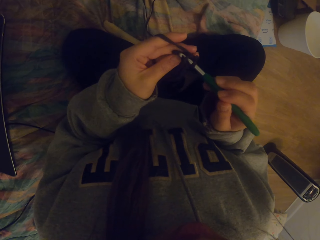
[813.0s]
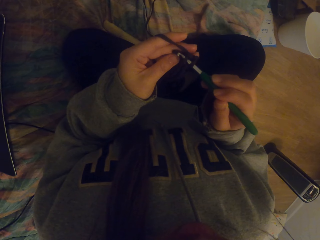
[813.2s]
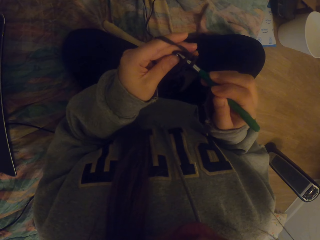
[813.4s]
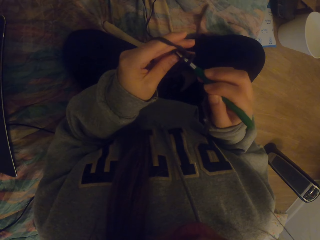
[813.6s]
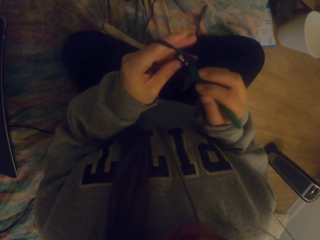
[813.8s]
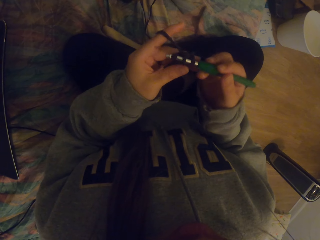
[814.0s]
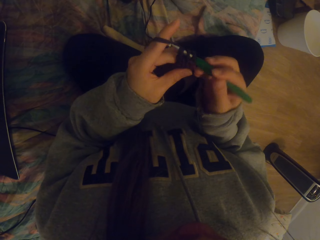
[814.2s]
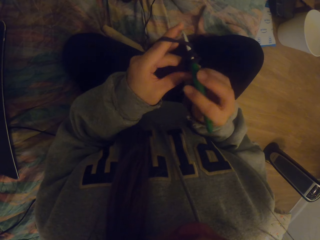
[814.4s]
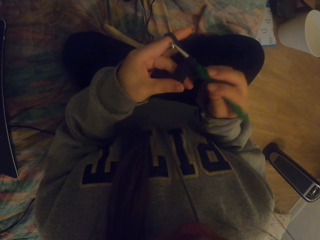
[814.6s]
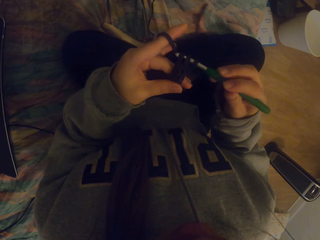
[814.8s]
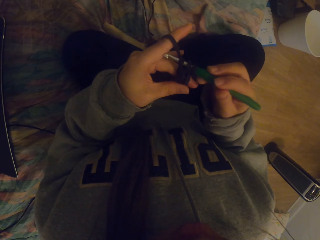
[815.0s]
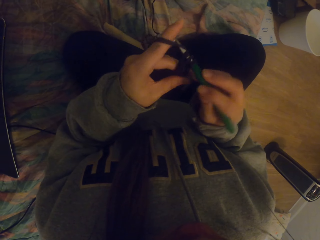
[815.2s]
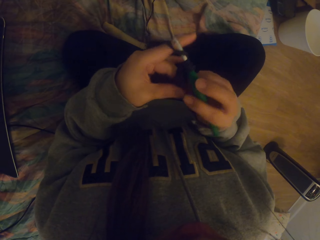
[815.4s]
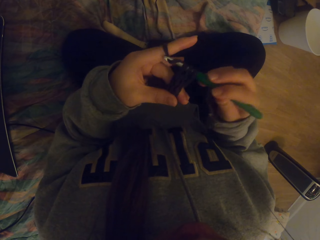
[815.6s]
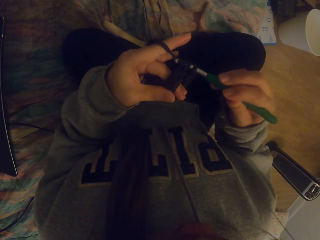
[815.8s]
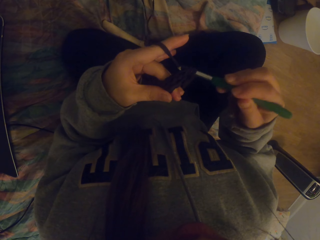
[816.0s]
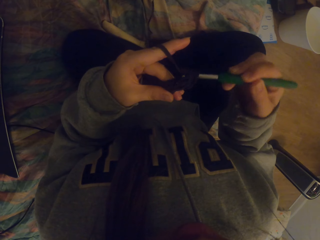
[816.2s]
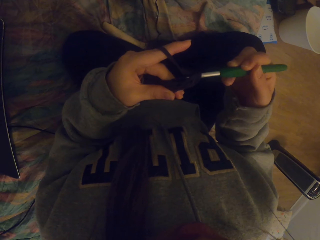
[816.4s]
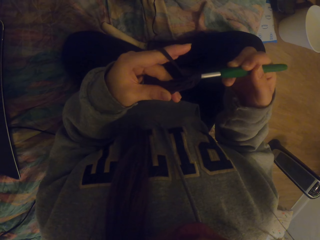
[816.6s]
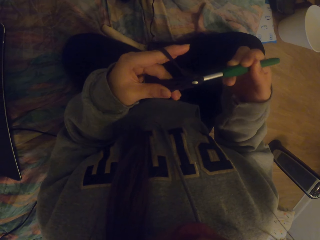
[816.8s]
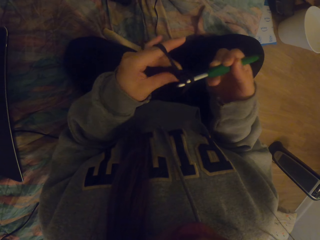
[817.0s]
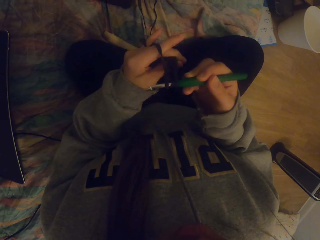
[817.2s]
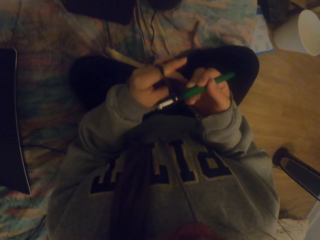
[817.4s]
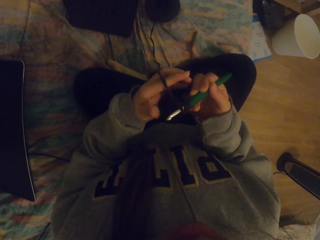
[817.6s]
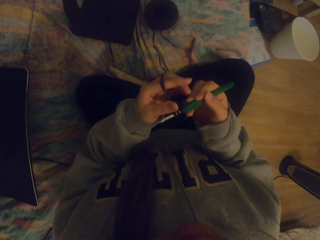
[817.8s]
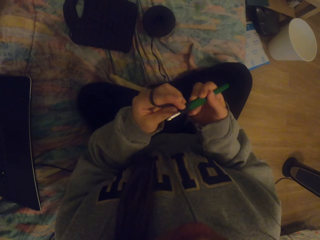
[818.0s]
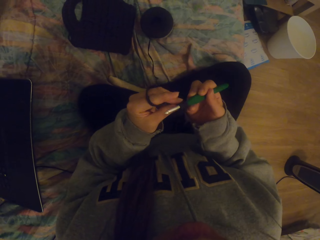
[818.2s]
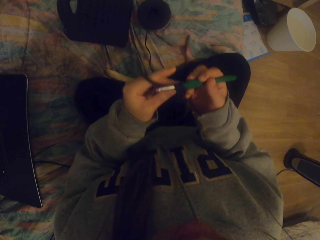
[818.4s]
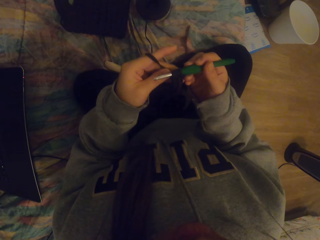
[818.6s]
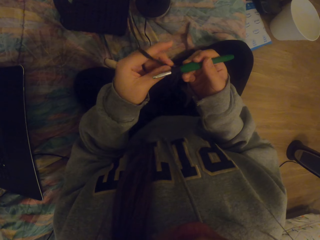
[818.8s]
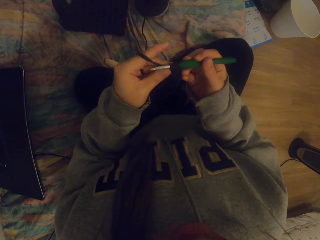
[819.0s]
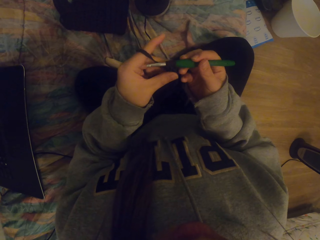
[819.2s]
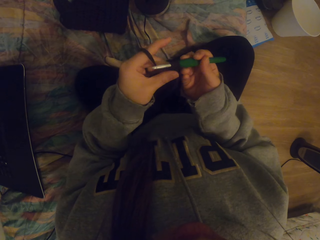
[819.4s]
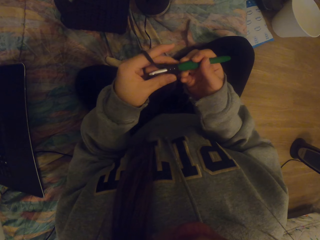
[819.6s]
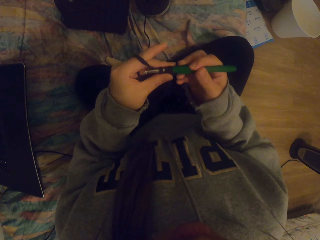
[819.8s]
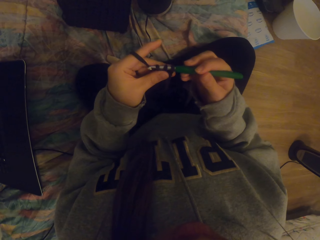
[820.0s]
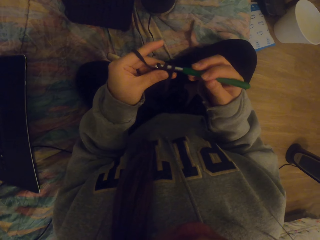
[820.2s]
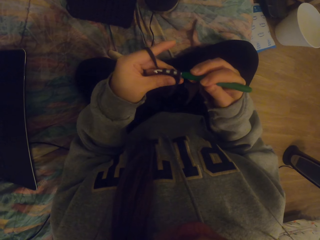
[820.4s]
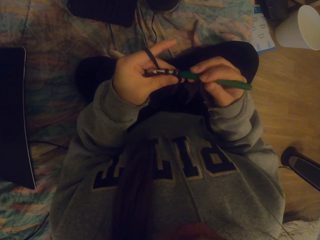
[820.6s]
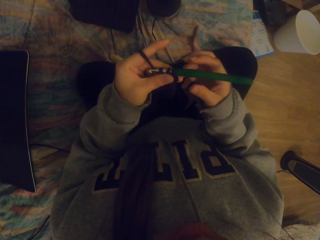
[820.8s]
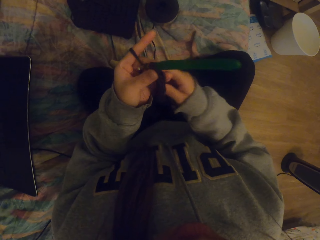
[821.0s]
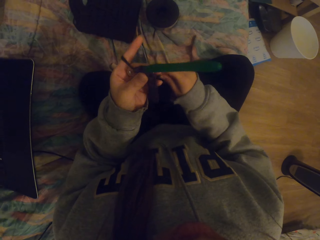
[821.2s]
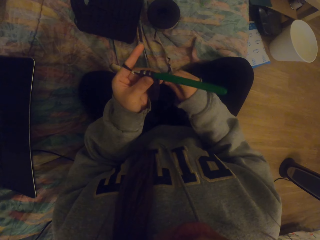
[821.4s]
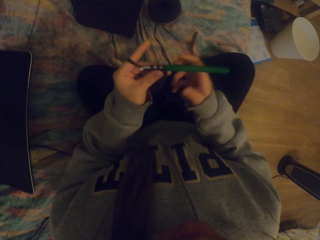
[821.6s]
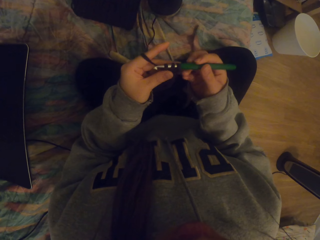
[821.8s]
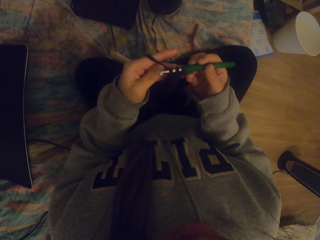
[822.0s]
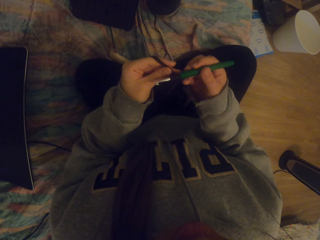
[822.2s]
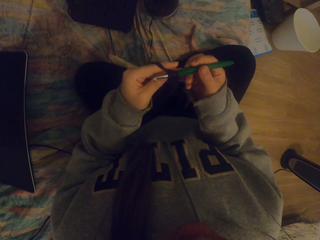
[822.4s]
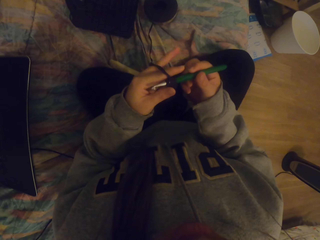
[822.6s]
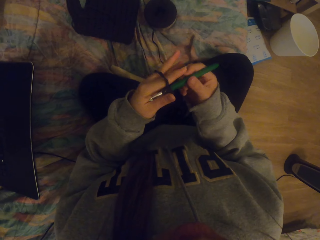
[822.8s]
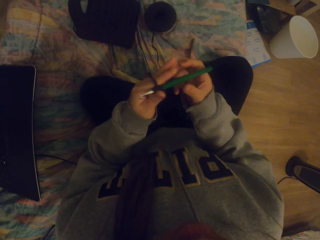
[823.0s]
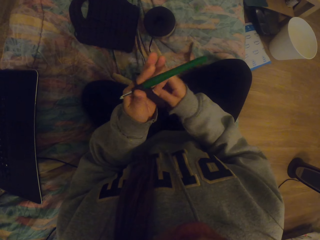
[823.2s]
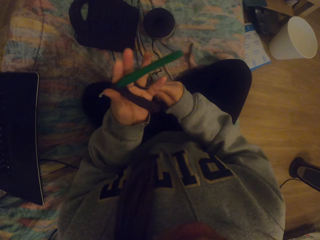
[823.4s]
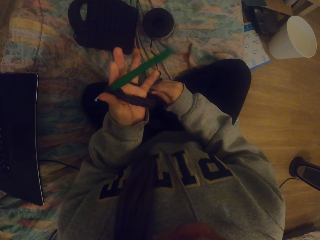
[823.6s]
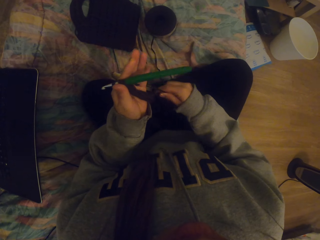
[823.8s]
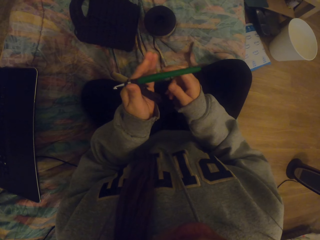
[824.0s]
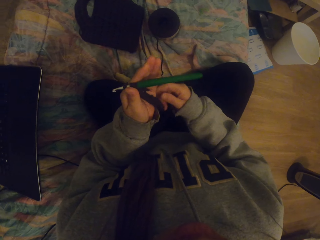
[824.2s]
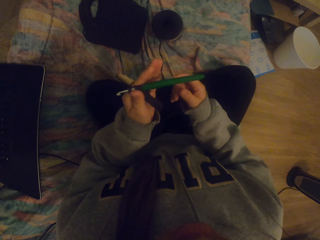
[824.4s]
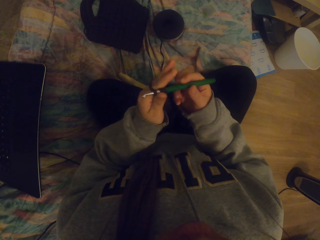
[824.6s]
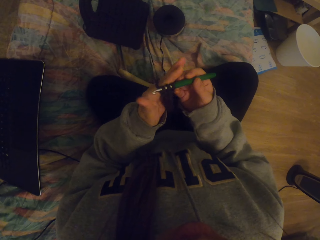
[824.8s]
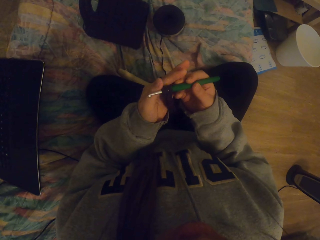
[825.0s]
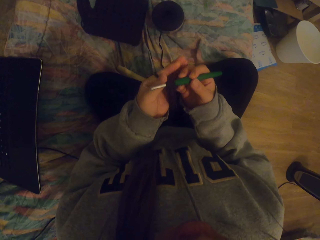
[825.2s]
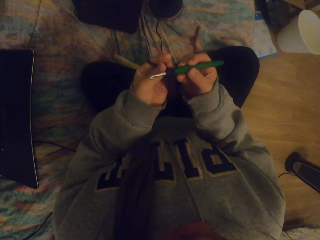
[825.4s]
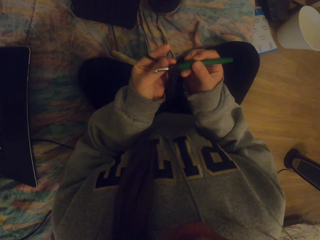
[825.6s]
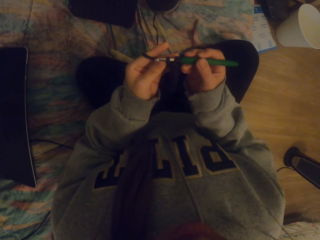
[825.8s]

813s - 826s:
The camera wearer straightens the crochet. They tighten the fabric on the crochet. They straighten the knitted fabric.

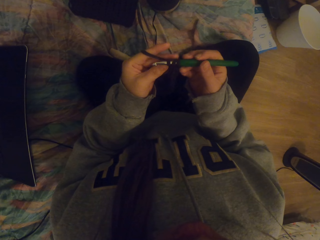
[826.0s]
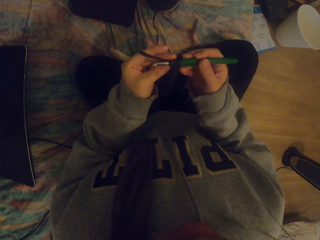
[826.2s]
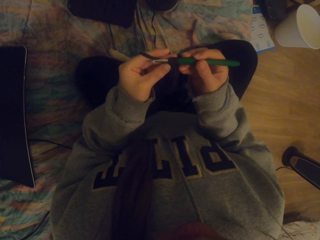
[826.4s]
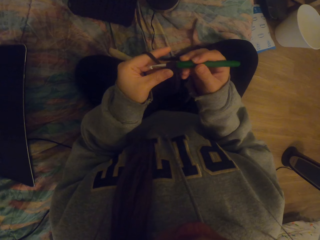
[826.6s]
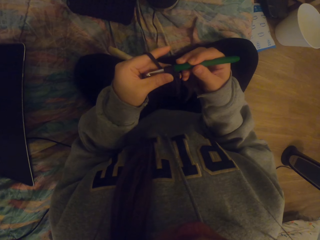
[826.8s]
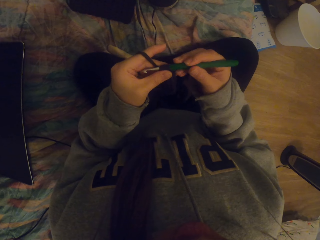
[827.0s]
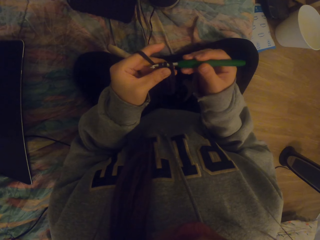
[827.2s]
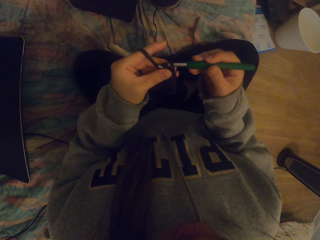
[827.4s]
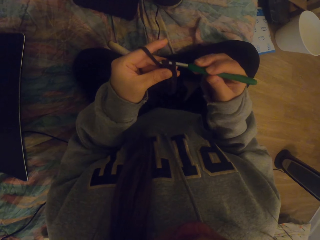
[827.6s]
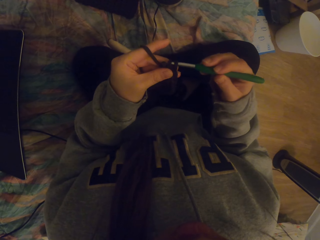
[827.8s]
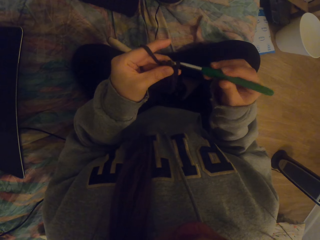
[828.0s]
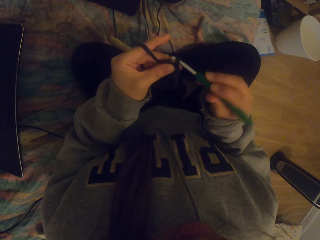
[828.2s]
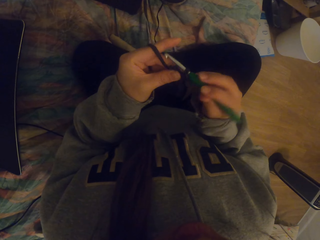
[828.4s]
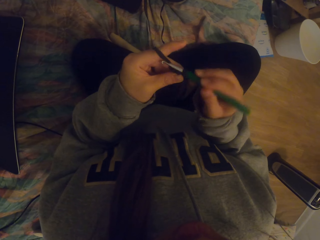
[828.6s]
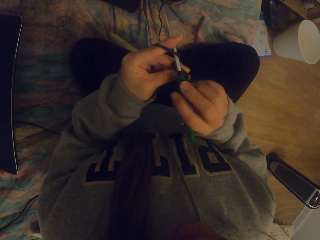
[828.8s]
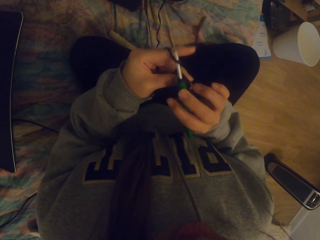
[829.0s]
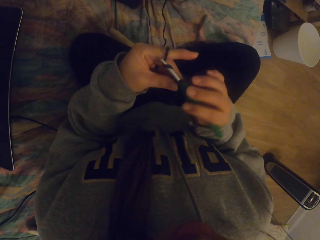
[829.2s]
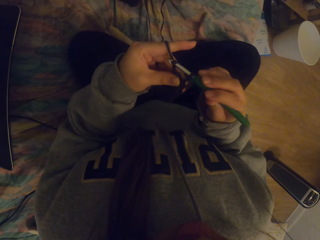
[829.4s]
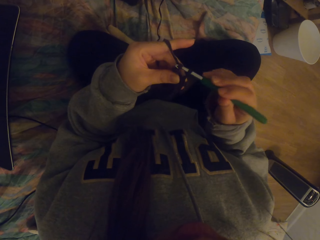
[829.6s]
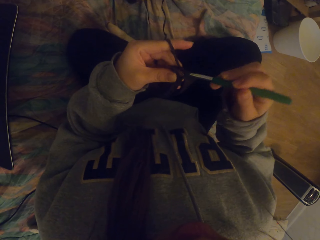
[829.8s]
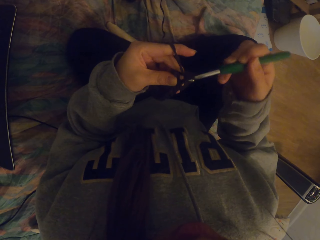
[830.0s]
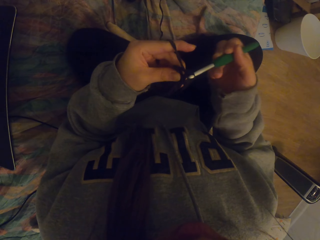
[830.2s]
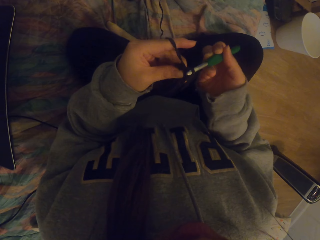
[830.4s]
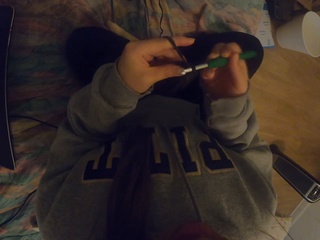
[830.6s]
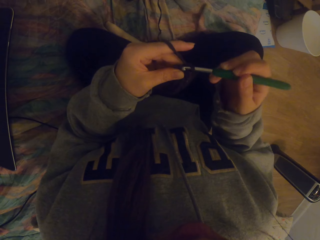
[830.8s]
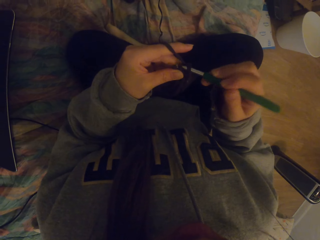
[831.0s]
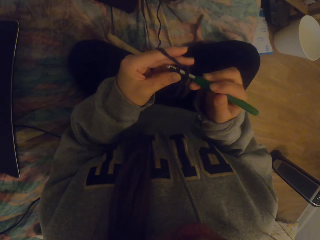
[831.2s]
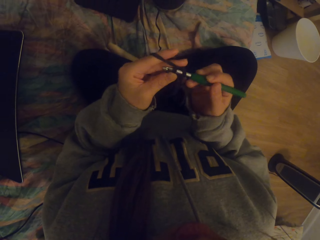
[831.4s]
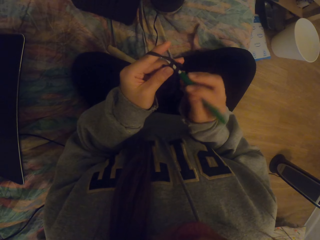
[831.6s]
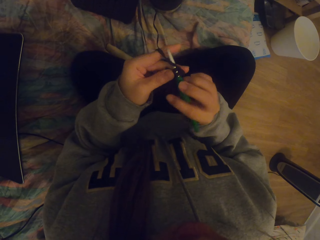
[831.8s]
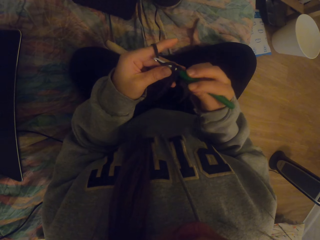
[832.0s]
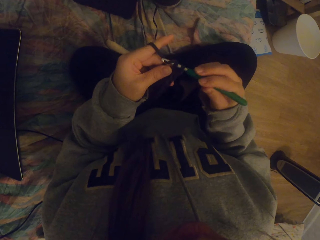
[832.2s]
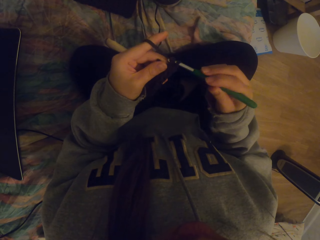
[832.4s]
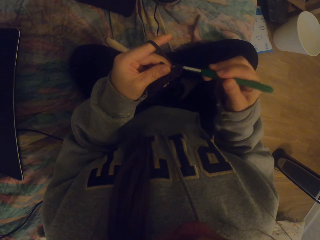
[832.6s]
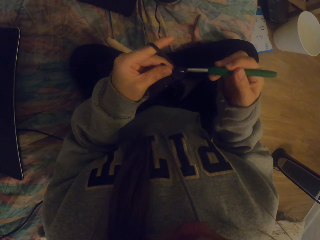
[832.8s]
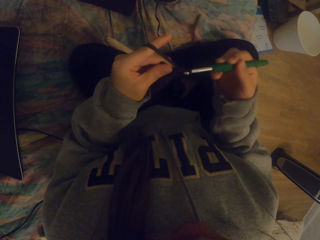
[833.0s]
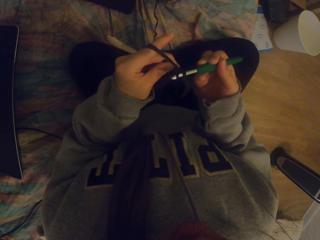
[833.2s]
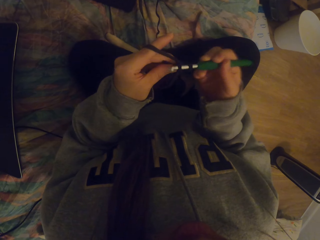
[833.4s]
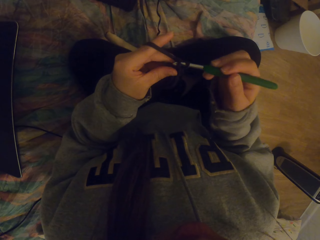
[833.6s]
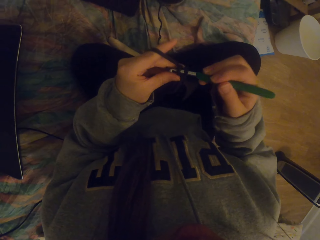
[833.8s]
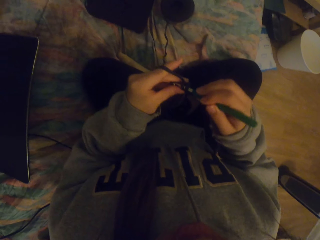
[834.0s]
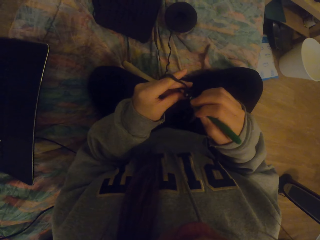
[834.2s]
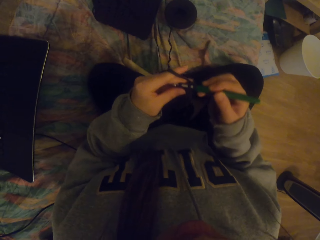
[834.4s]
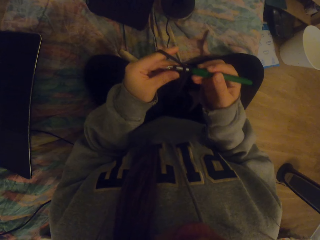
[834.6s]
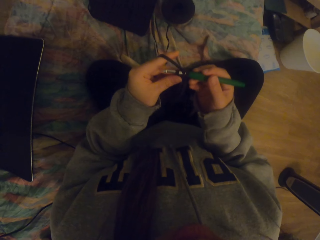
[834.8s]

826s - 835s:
The camera wearer crochets the fabric with a crochet hook.
